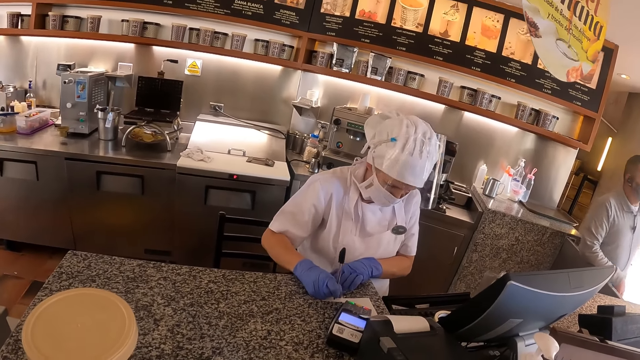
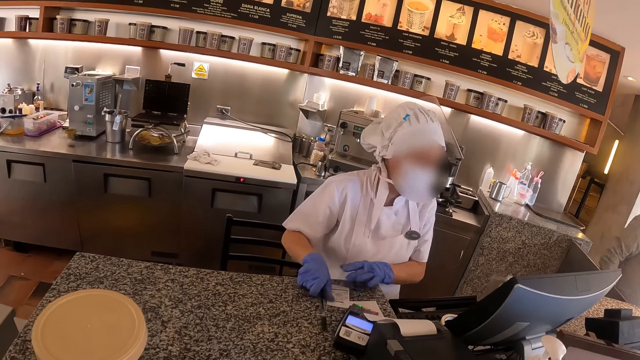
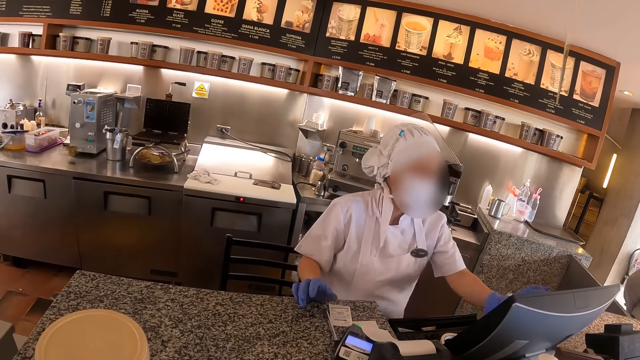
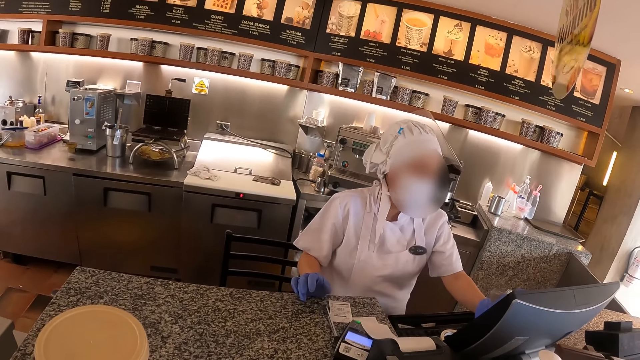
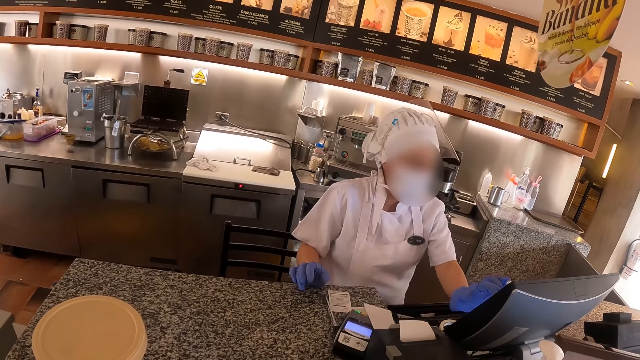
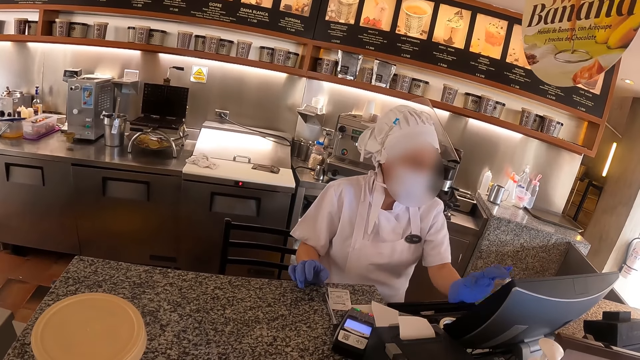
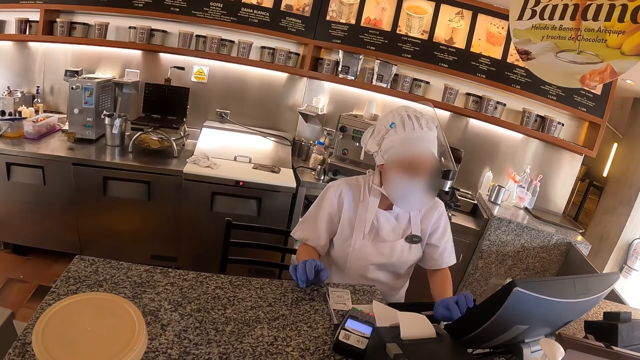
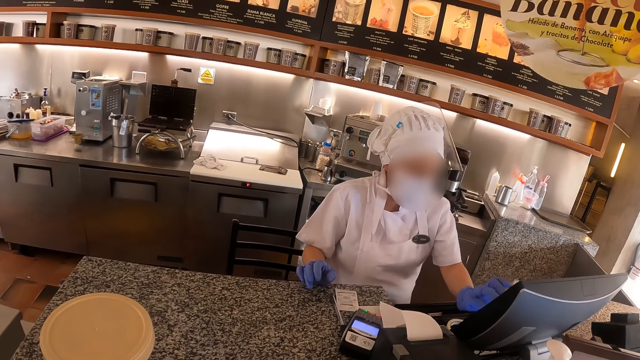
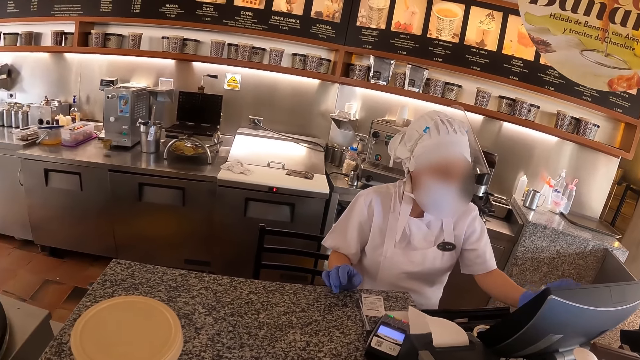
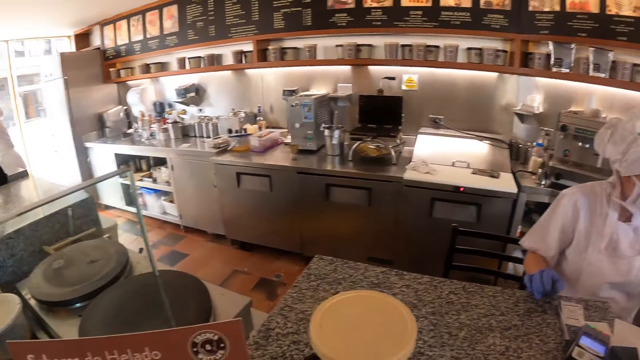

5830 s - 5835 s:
The staff drops the pen and operates the cash register machine.

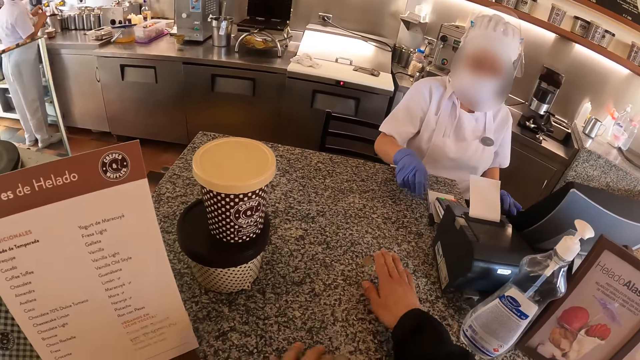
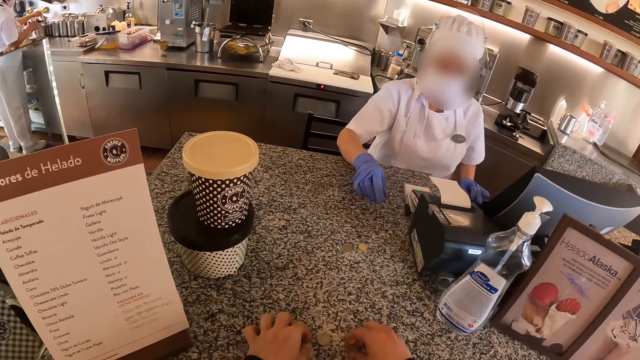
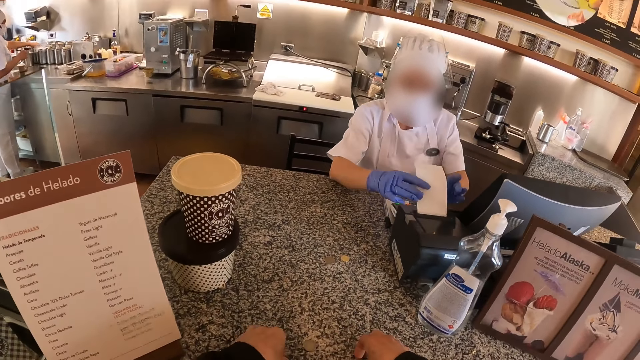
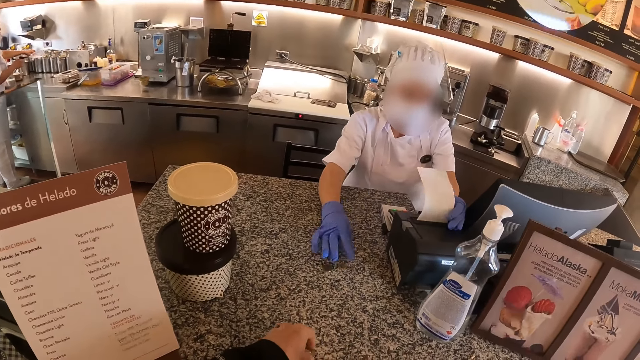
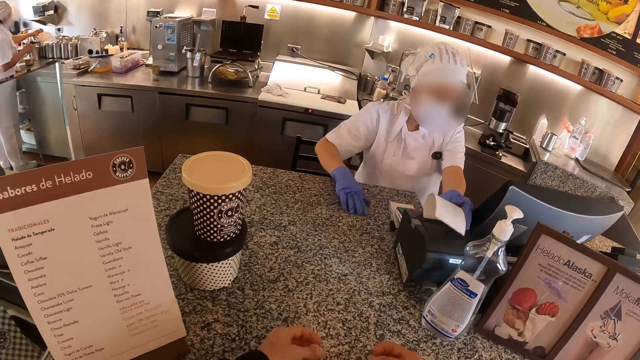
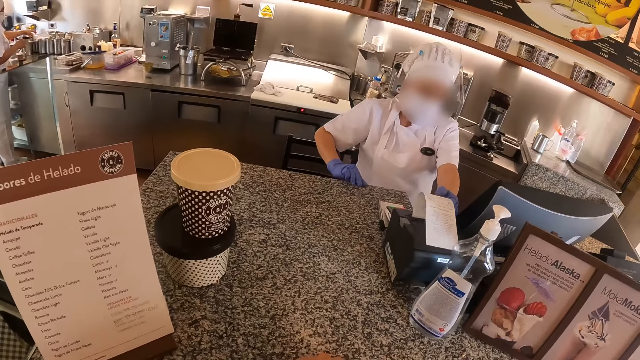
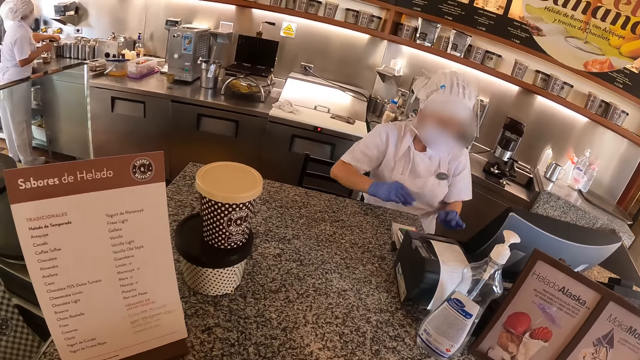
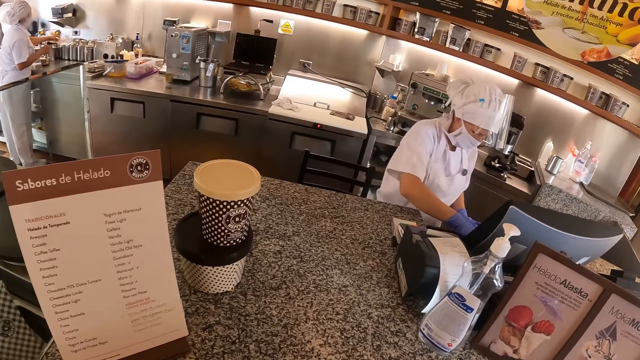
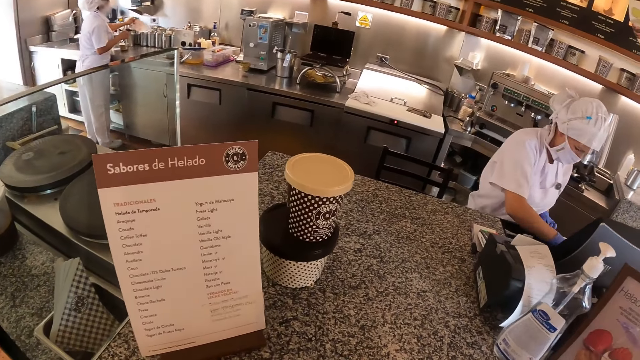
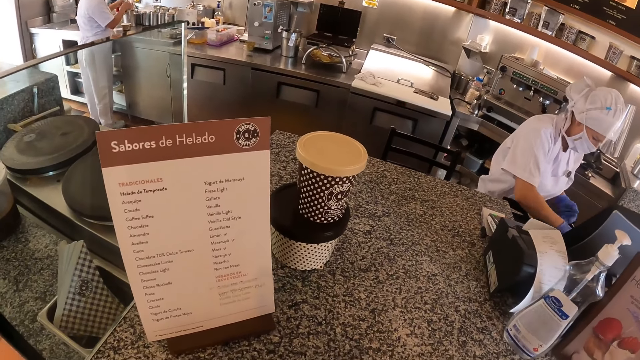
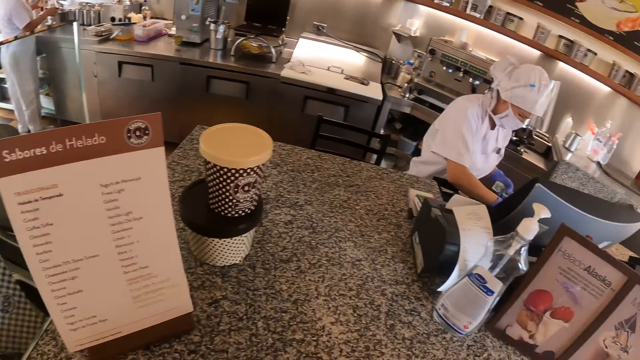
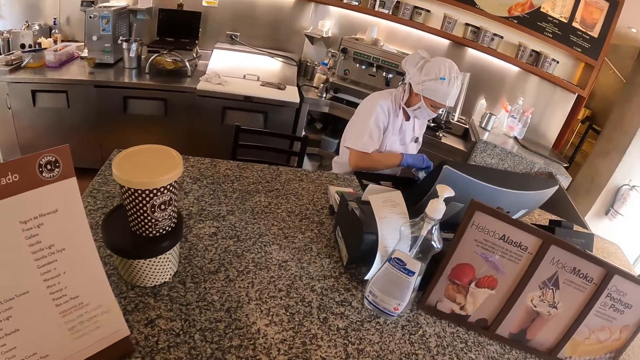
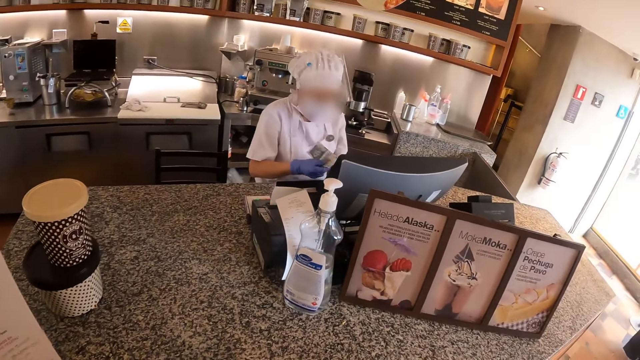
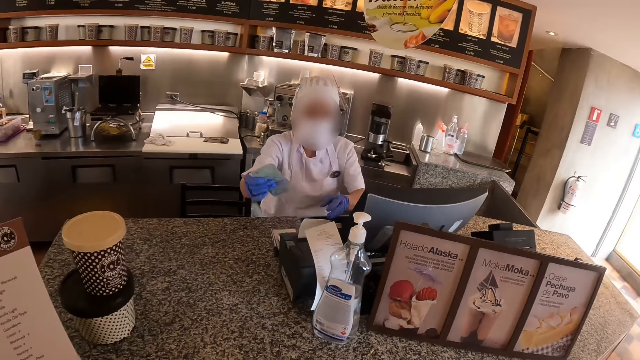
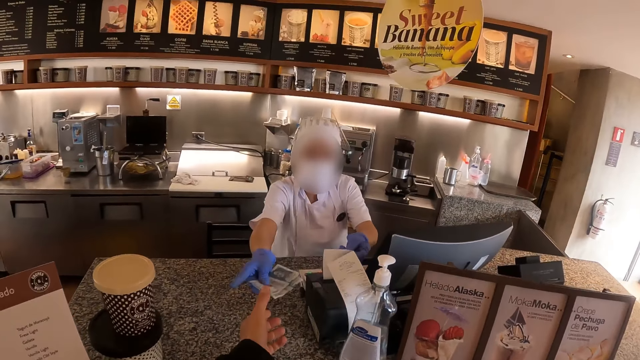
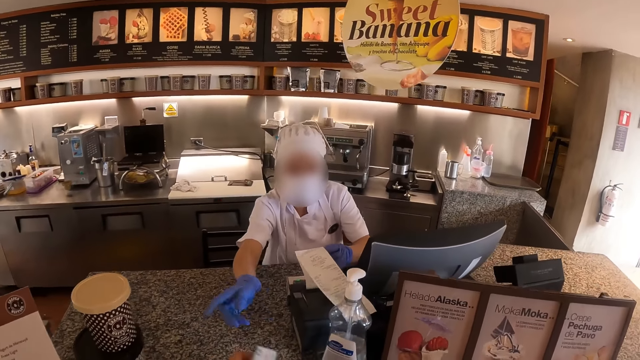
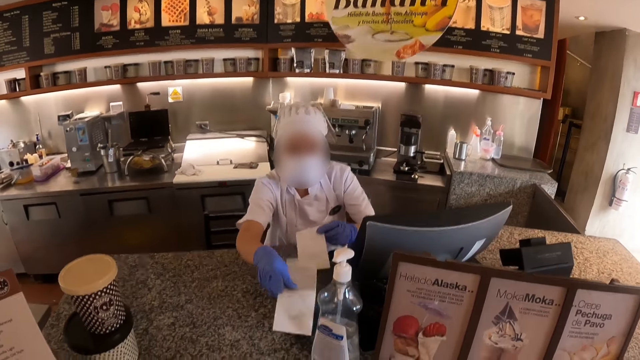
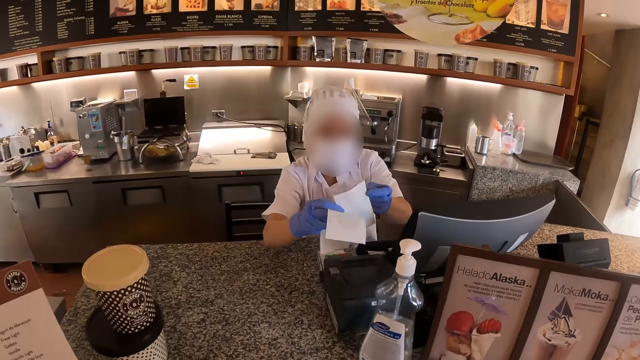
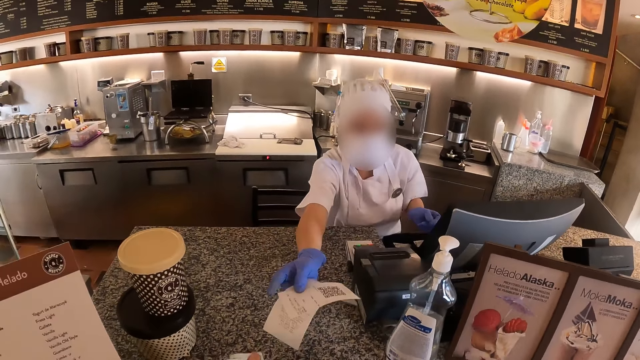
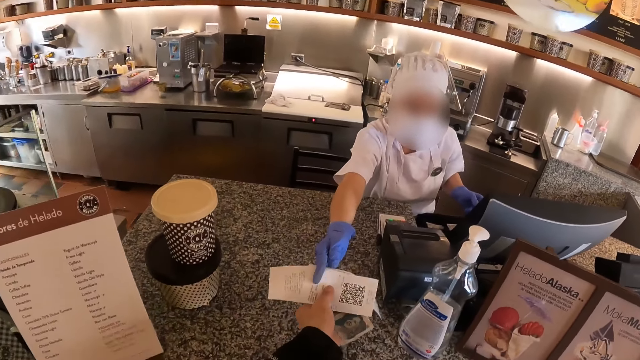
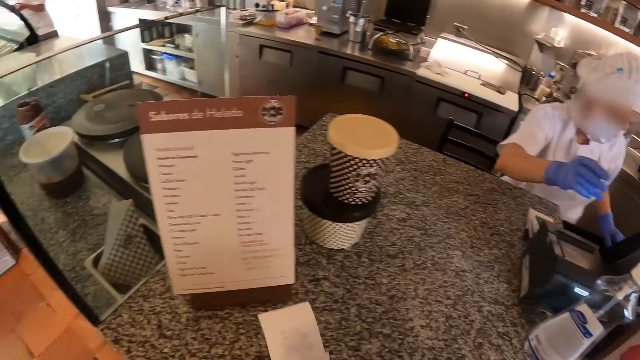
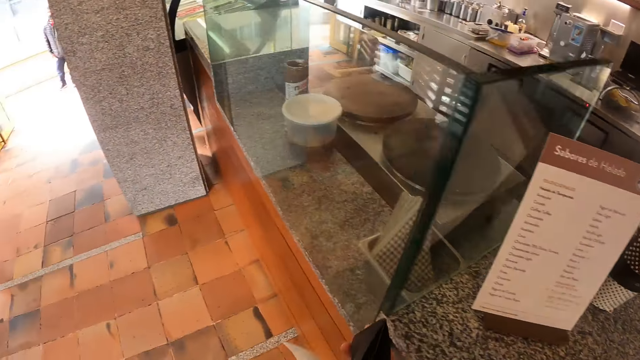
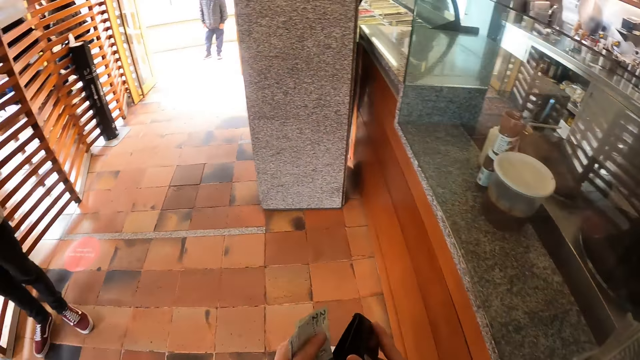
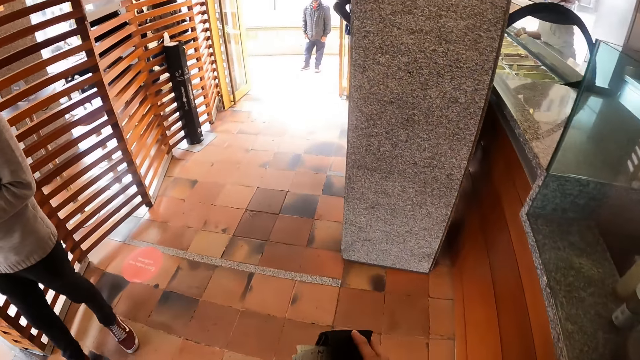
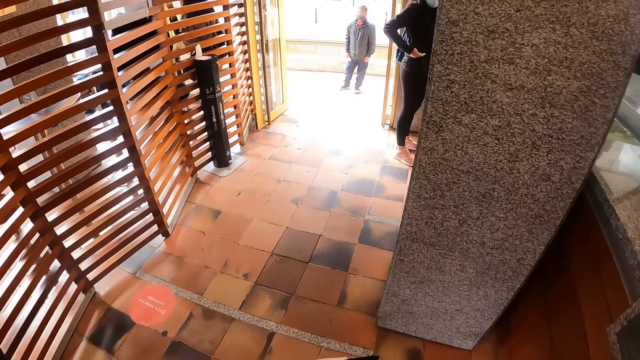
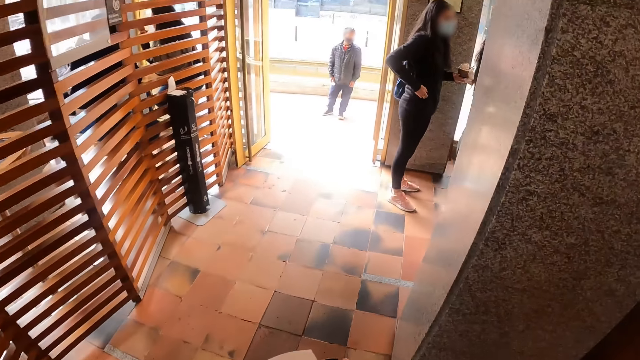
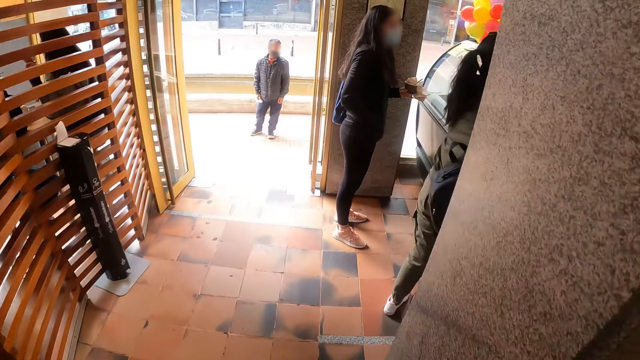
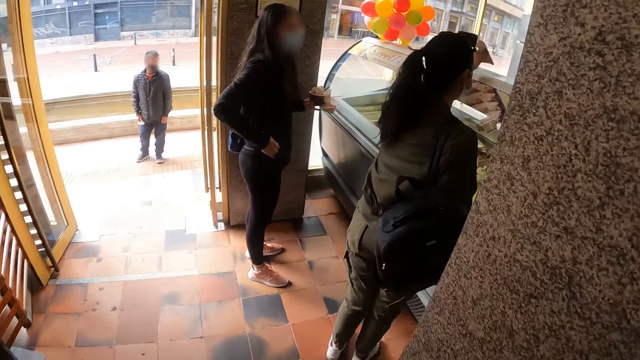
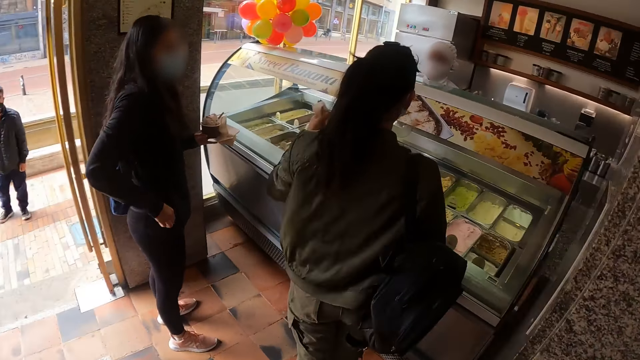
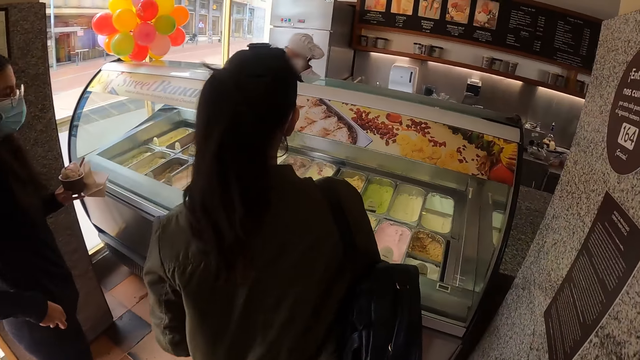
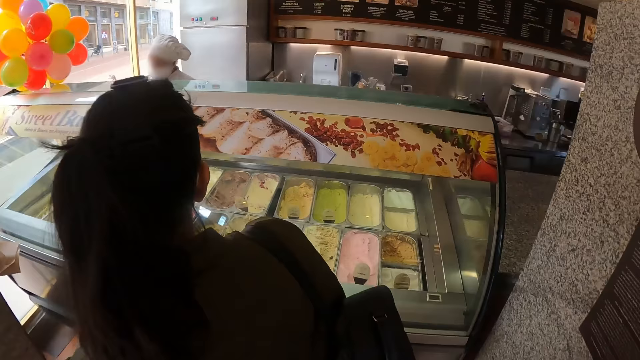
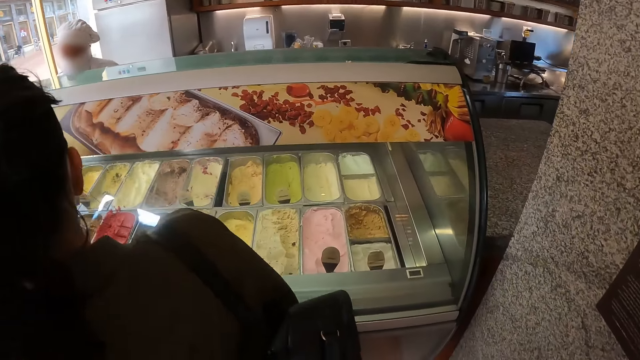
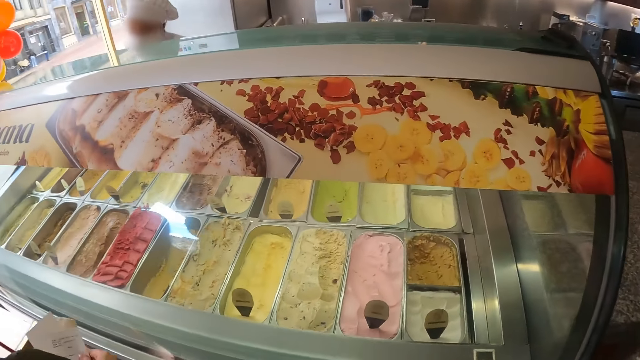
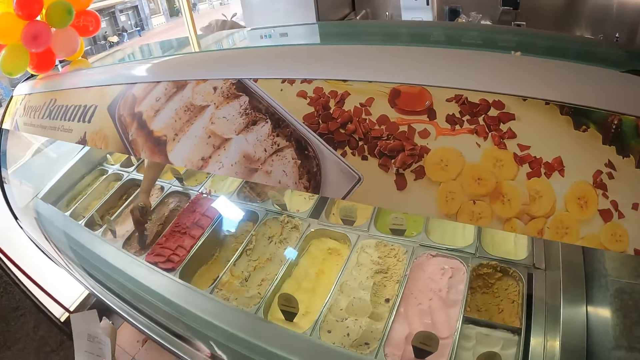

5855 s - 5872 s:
The staff picks up coins on the counter, picks up money from the cash register, and hands the money to the camera wearer. The staff cuts the receipt, takes the receipt, and hands the receipt to the camera wearer. The camera wearer takes his receipt. He walks to the ice cream display.
